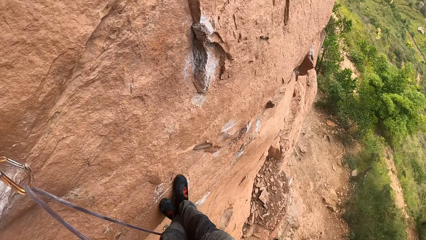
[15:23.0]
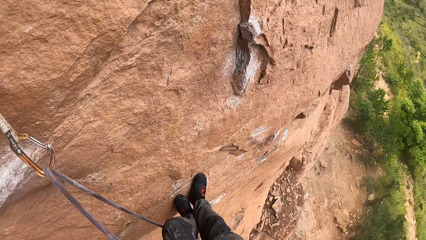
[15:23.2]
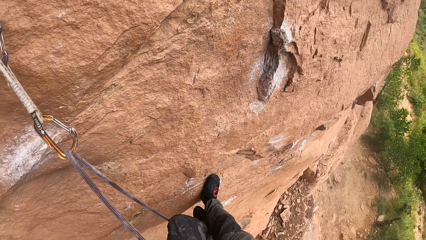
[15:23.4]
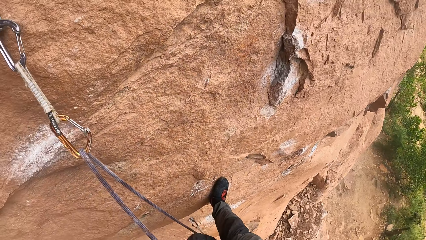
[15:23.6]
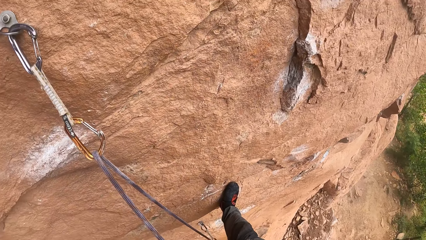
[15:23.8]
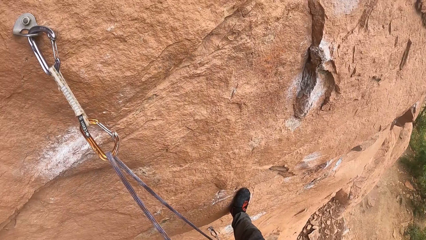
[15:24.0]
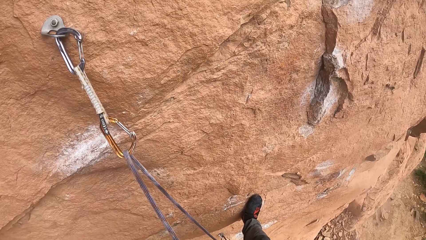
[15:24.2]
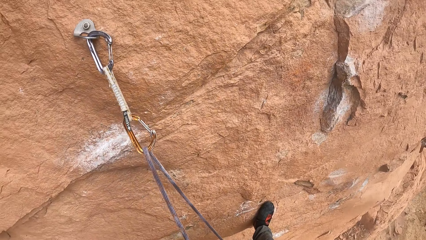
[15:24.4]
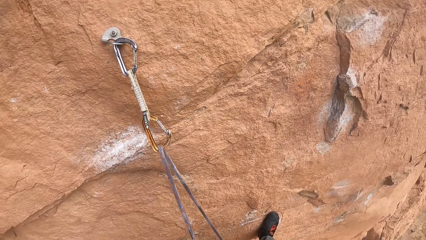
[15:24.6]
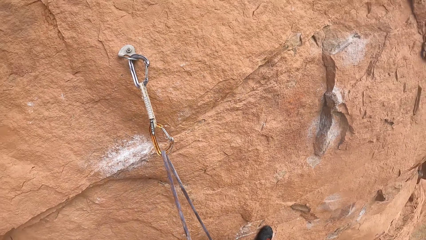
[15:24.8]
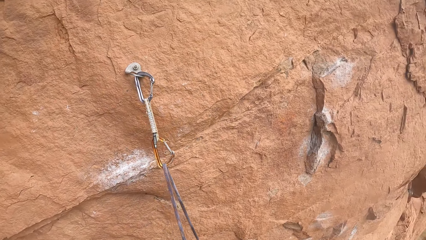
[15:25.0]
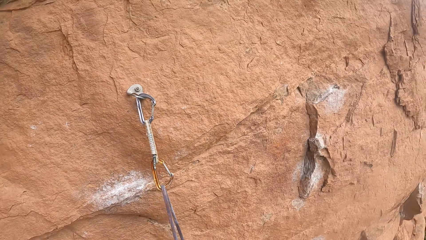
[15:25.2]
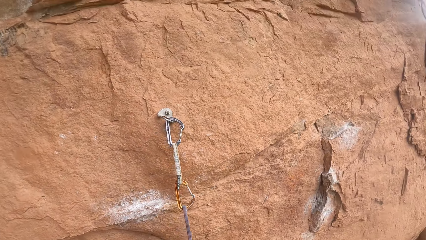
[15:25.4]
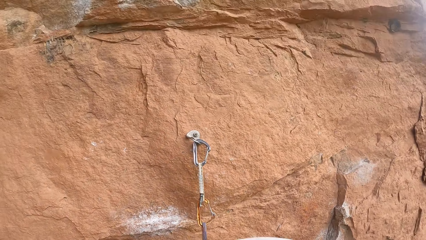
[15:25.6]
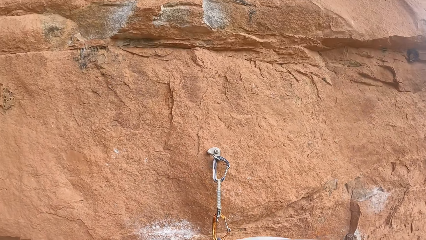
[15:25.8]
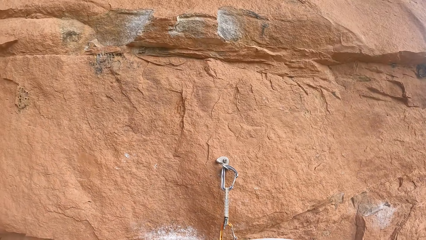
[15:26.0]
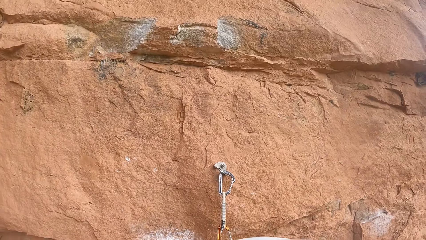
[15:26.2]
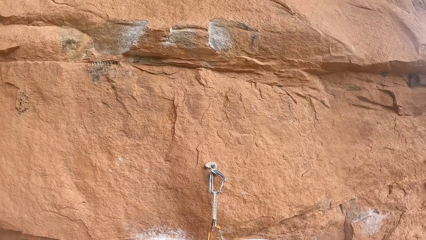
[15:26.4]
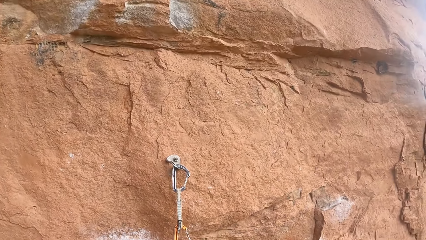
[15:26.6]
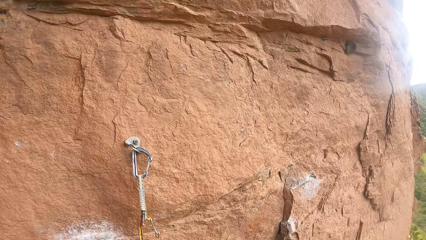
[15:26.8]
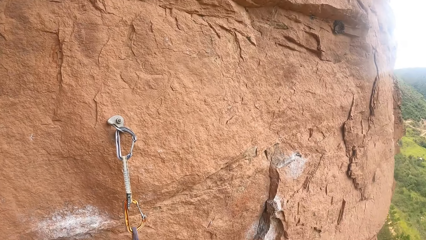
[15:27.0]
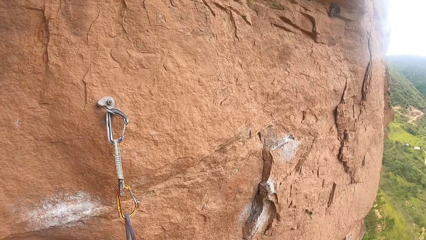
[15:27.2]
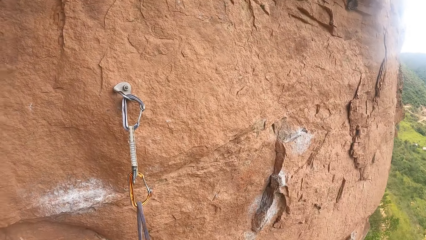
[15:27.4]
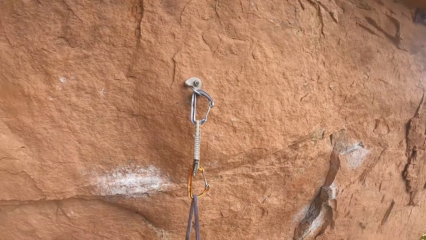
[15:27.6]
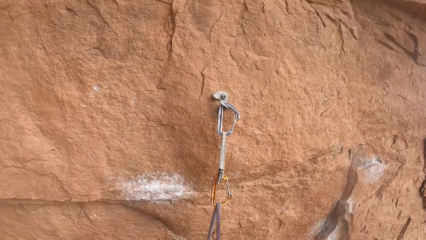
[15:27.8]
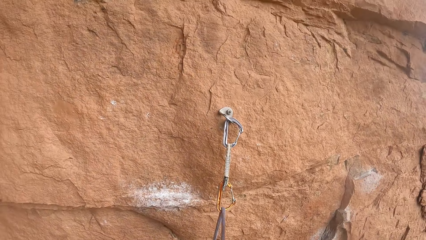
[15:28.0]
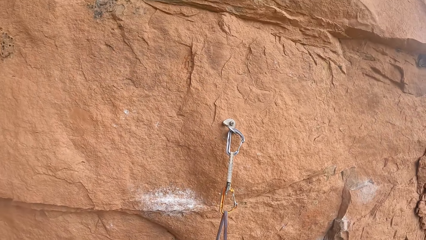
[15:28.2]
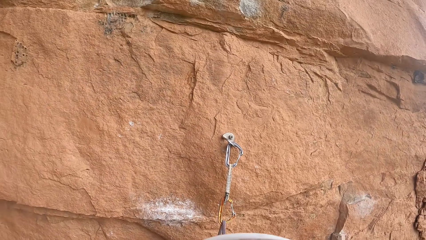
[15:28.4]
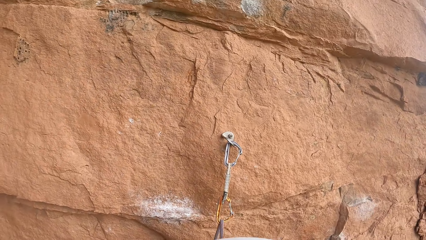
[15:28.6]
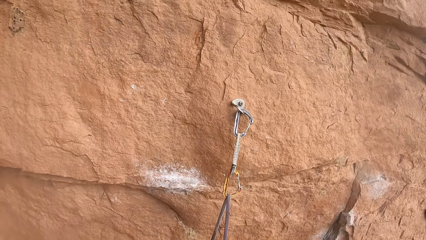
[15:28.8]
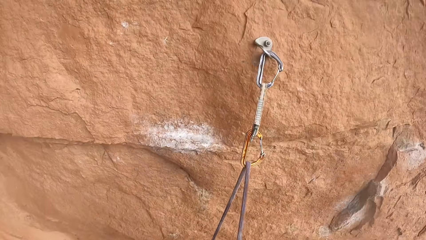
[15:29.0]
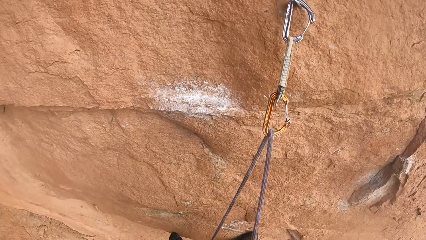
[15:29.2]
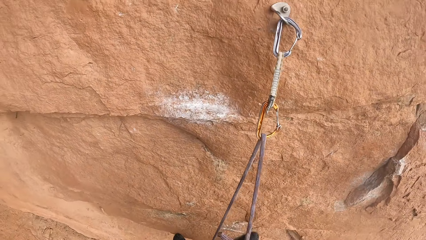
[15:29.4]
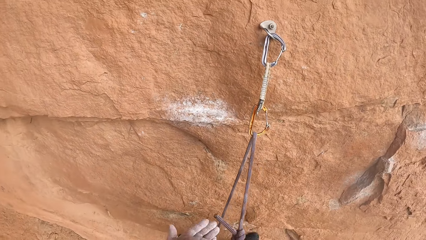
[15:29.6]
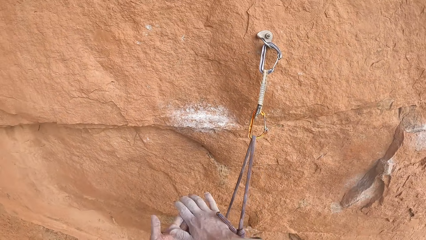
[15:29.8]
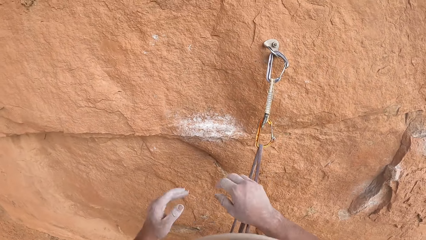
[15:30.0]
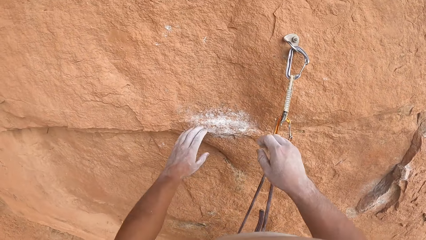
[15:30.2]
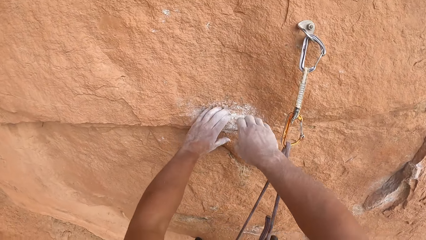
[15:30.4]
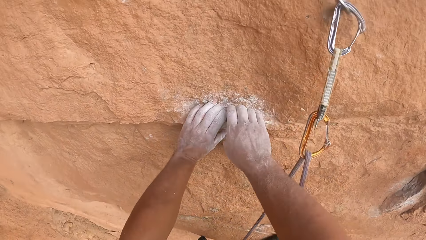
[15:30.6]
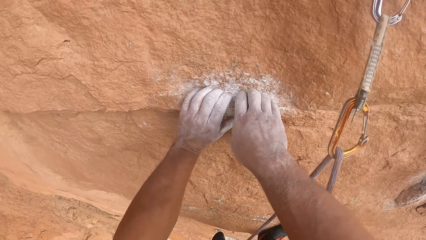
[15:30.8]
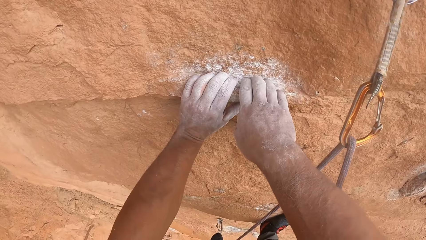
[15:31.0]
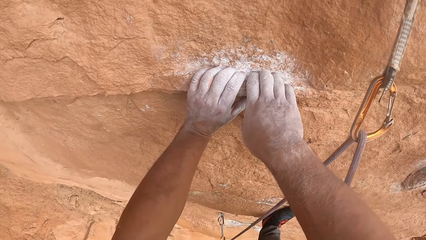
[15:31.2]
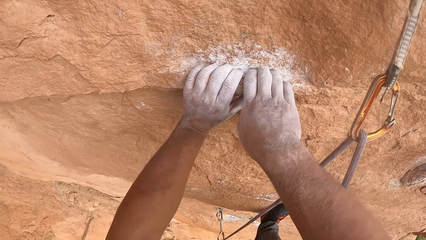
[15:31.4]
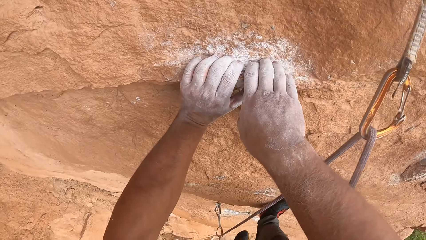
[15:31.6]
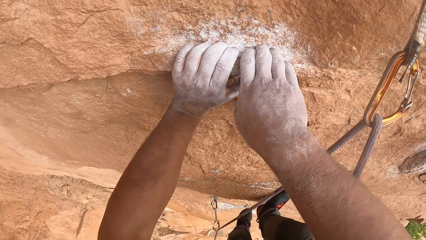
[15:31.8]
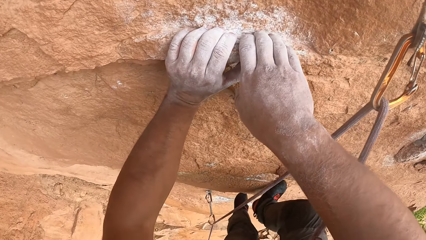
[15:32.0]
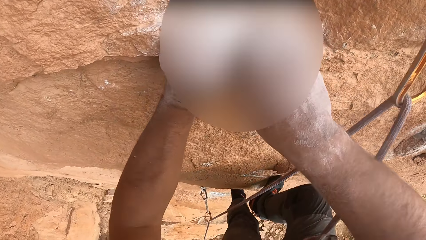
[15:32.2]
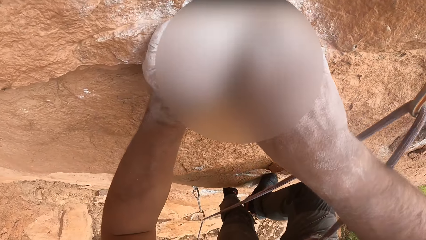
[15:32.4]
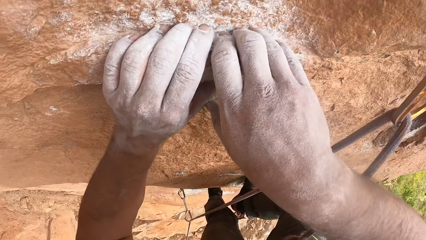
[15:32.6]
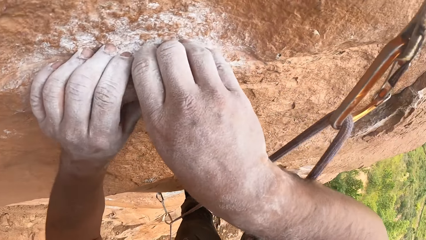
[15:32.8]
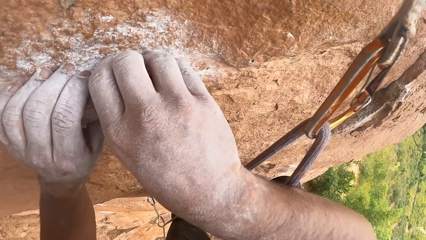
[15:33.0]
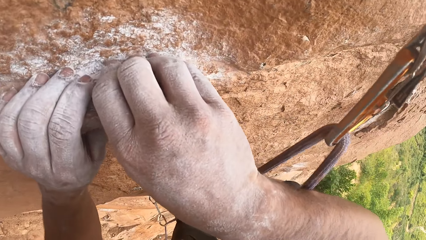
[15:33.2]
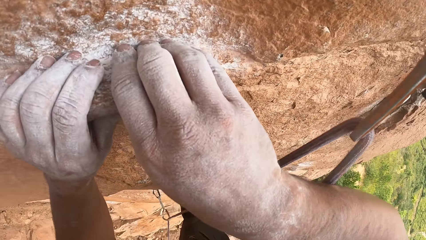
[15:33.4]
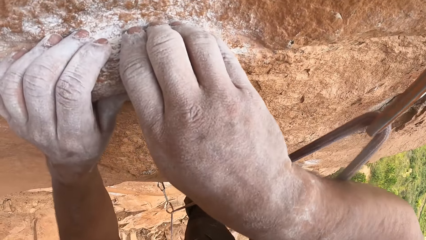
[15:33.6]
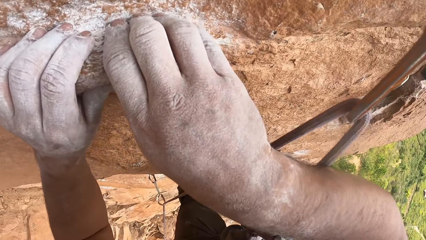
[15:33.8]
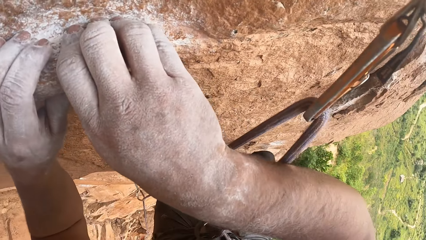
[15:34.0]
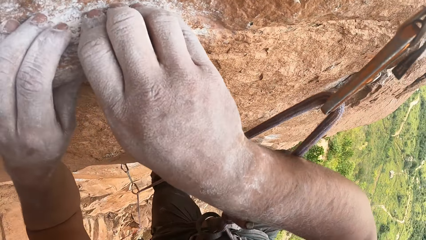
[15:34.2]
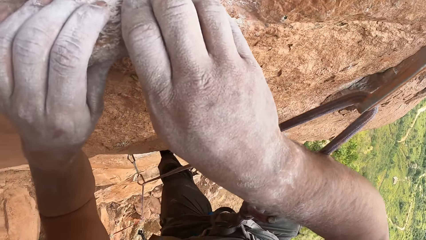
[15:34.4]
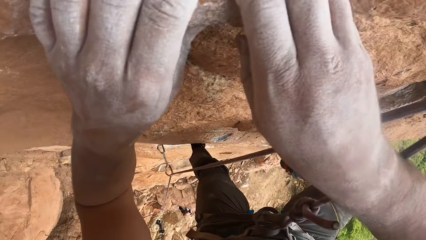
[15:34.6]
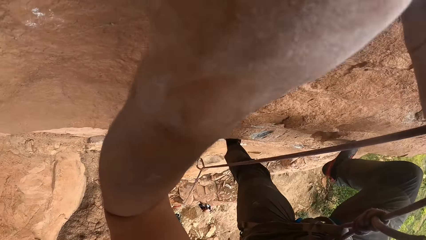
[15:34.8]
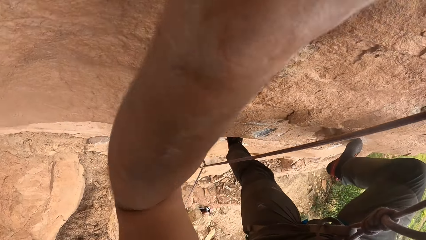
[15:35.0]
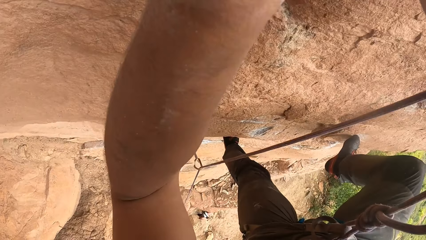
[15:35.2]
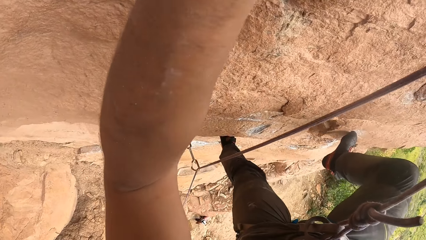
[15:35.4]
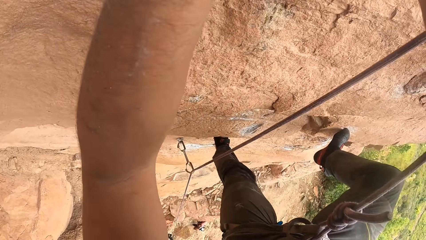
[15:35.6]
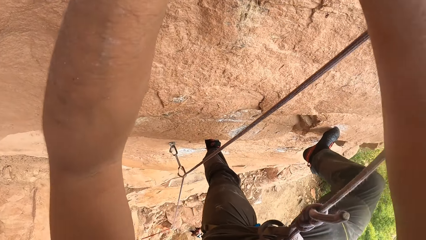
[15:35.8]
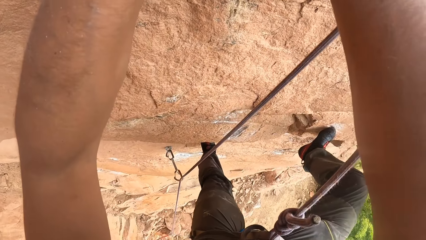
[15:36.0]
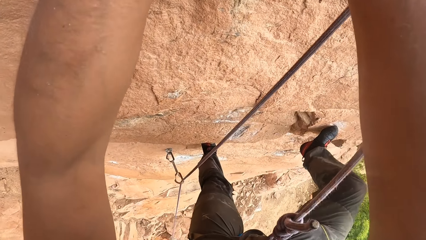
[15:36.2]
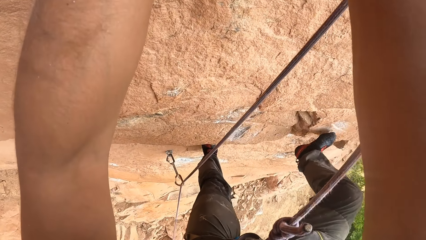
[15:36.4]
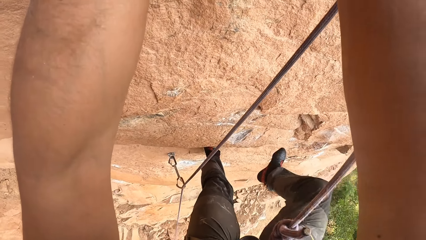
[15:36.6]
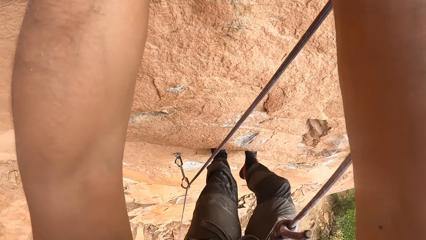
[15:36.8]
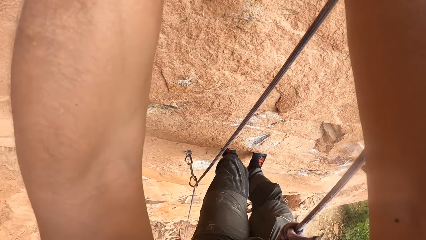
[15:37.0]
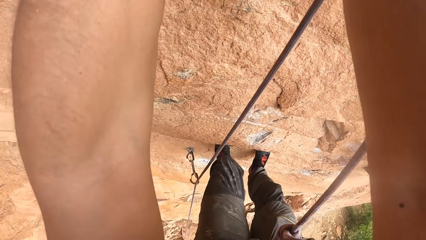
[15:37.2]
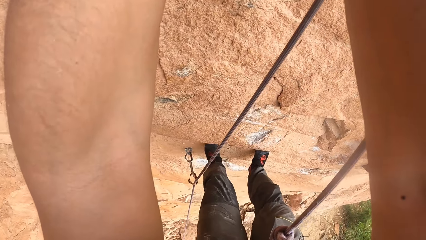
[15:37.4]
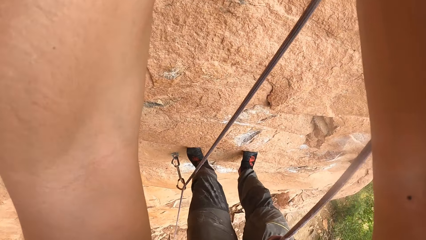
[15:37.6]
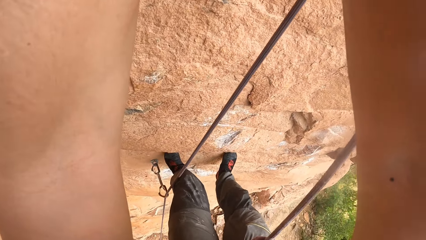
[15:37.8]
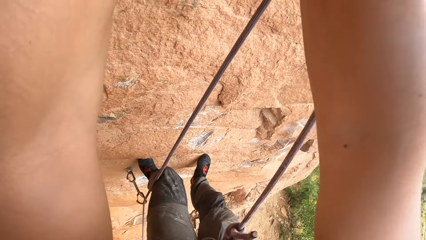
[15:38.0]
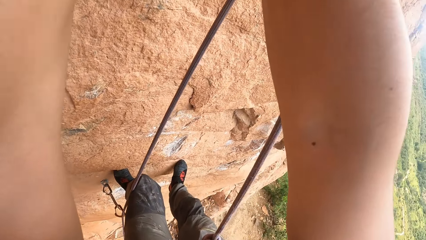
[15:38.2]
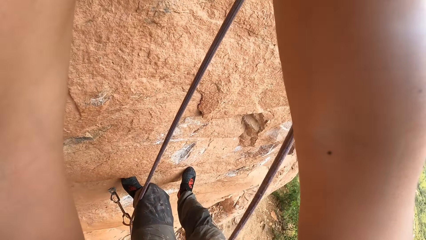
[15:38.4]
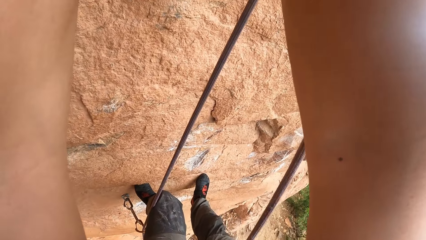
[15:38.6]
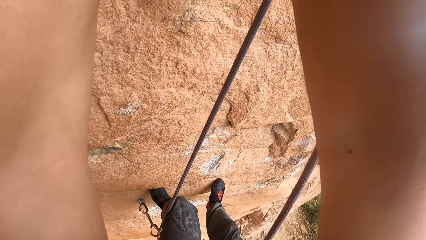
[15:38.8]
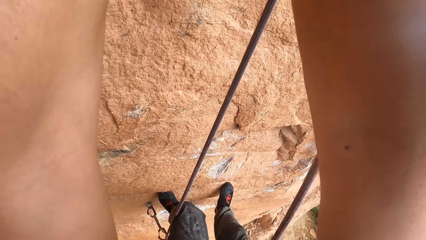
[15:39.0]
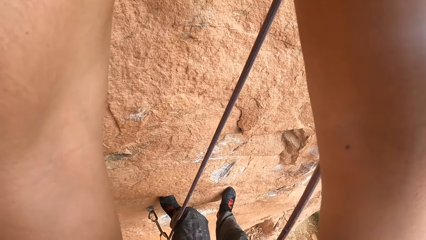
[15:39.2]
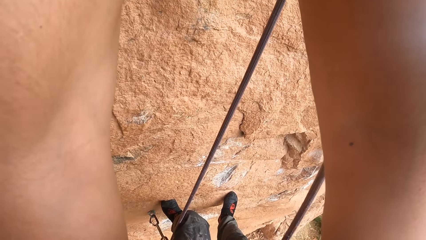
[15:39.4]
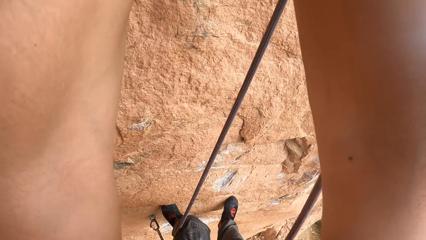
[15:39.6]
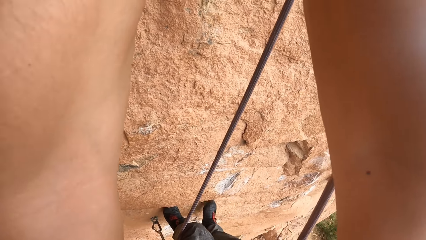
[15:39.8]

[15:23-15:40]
The camera wearer moves a leg. They look around. They hold on the rock. They put the hands on the mountain. They look at the legs. They lower the leg.
